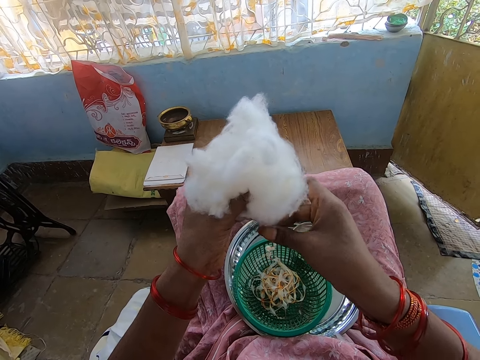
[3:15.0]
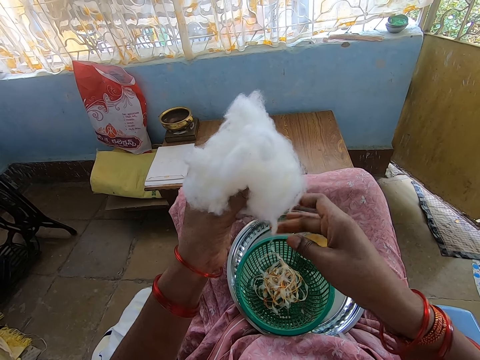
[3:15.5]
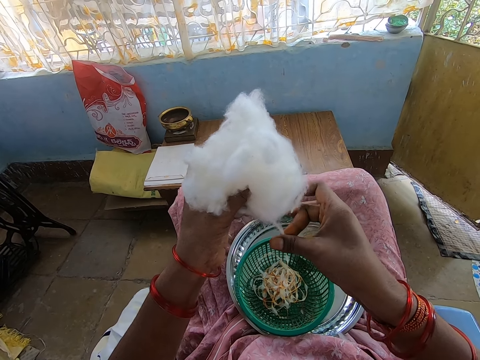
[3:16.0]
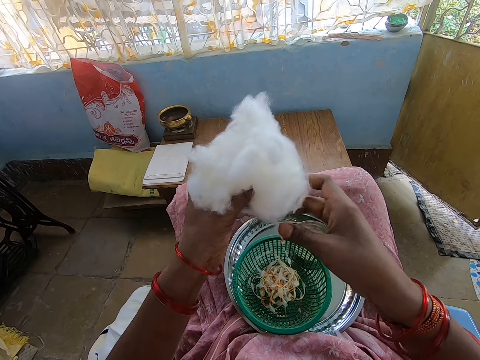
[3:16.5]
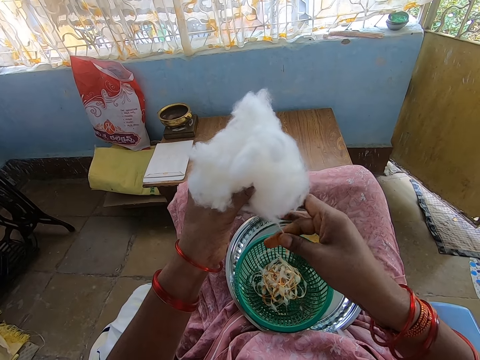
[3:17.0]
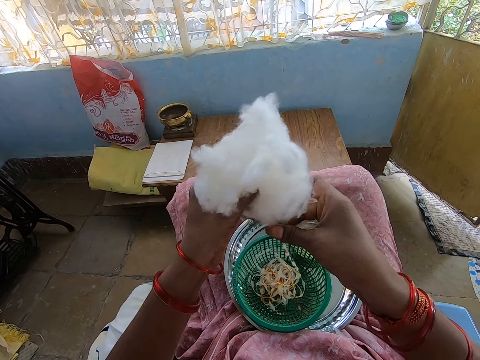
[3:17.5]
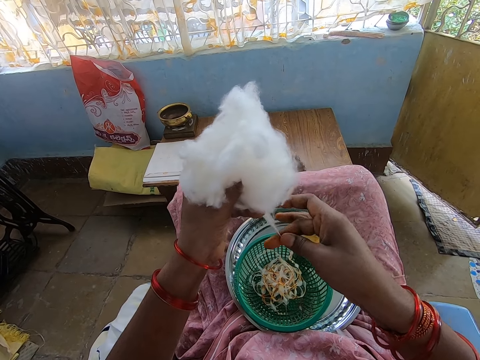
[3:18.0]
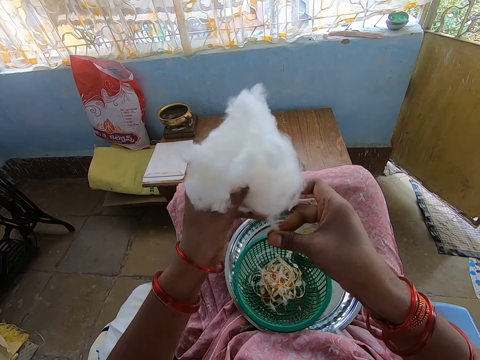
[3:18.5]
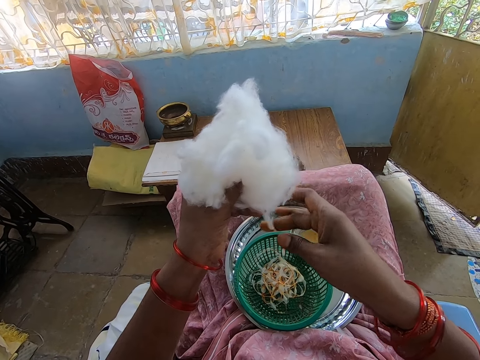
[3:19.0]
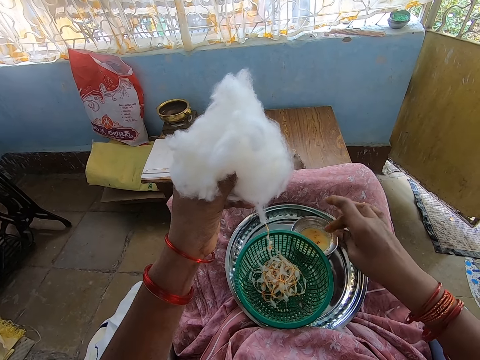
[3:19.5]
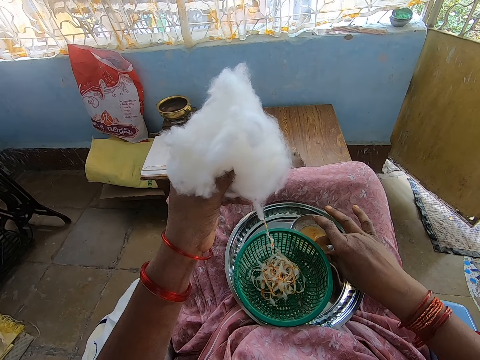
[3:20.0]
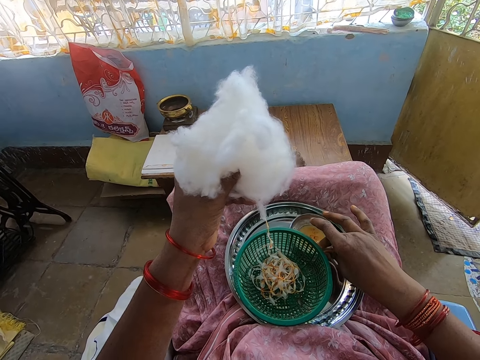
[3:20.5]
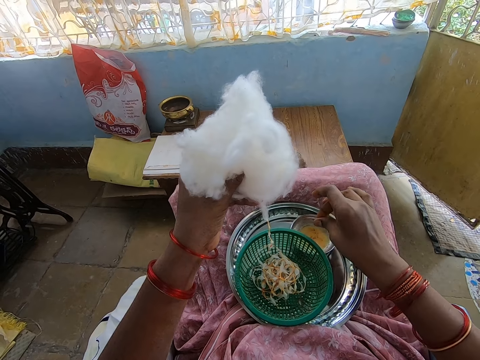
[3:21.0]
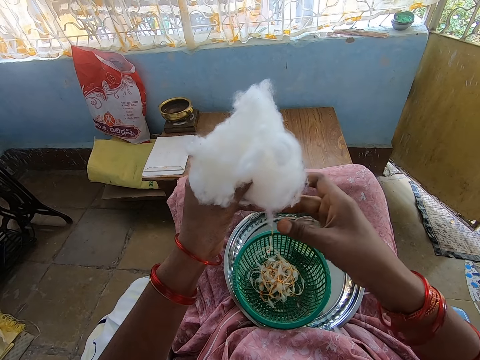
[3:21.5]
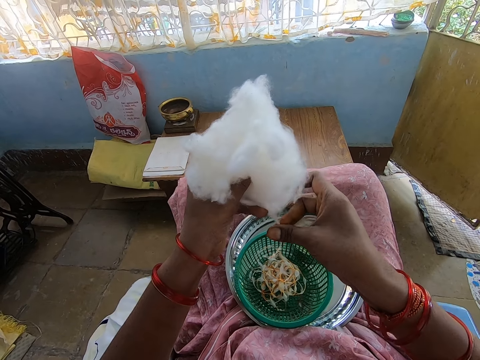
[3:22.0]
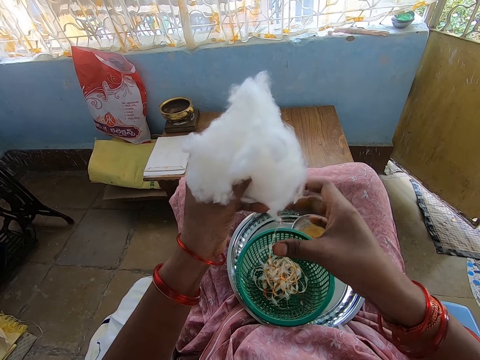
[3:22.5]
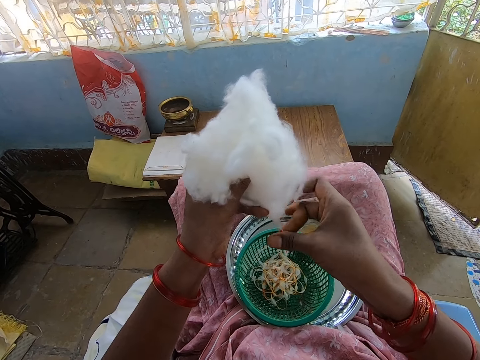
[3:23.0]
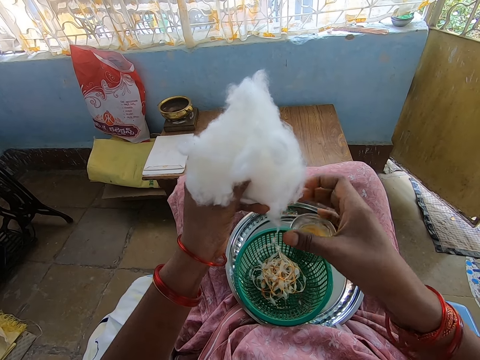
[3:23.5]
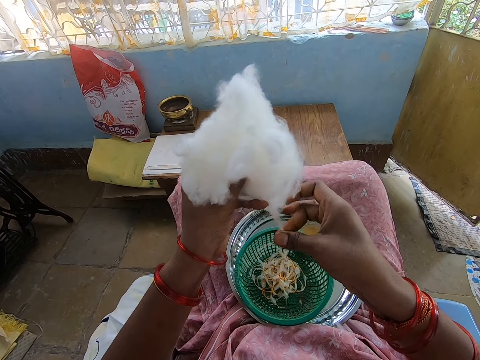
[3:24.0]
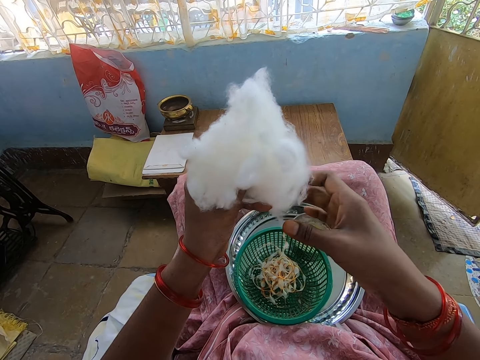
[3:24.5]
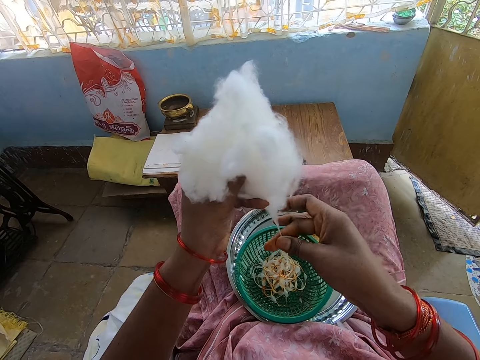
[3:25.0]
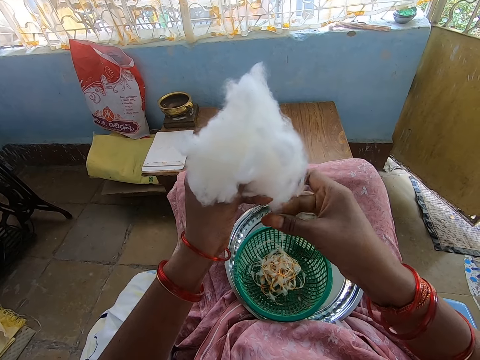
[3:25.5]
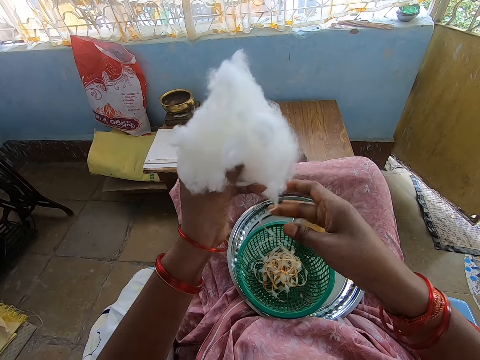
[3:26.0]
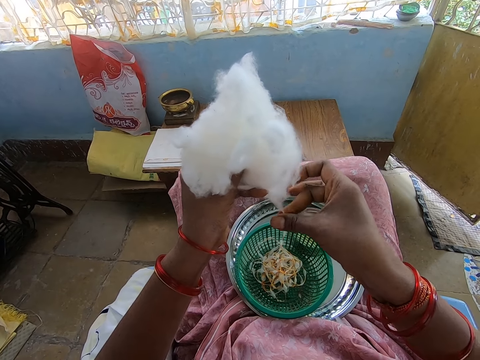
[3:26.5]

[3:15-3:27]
The camera wearer touches the oil in the container on the tray on her legs with her right hand. She rubs her right fingers together. She rolls the cotton wool in her left hand with her right hand into the basket on the tray on her legs.

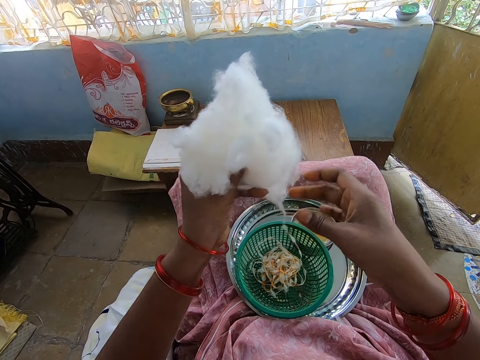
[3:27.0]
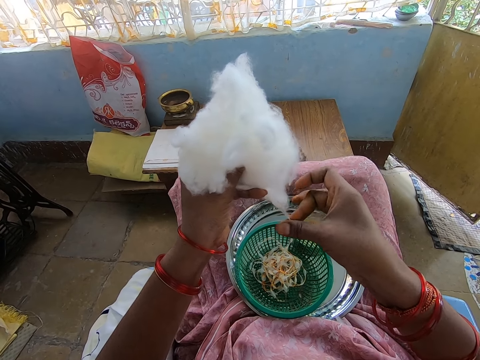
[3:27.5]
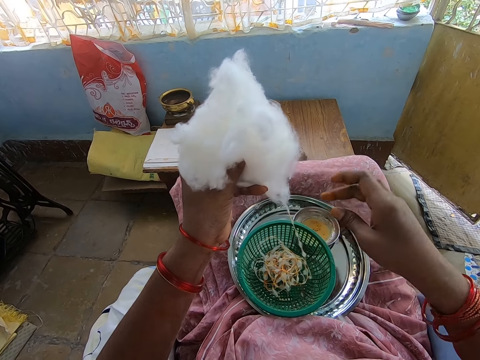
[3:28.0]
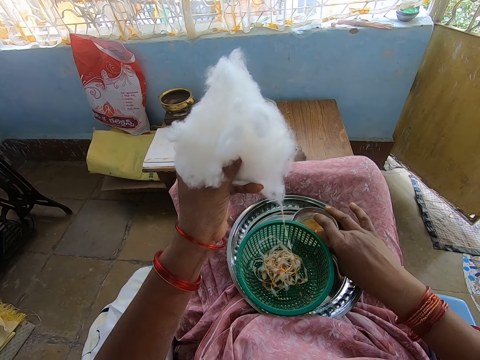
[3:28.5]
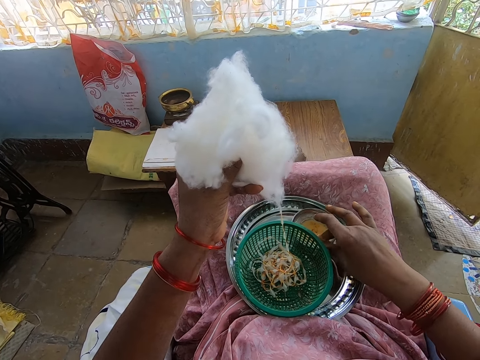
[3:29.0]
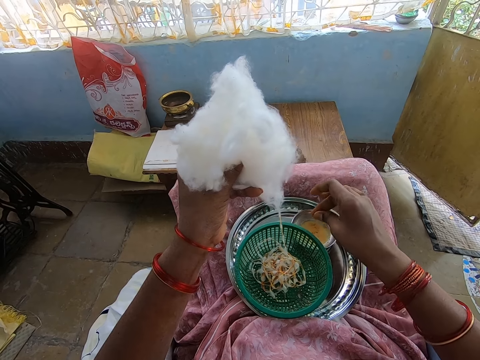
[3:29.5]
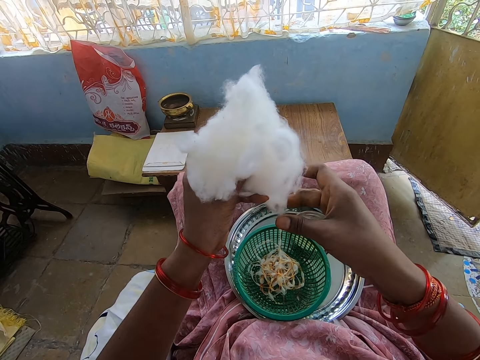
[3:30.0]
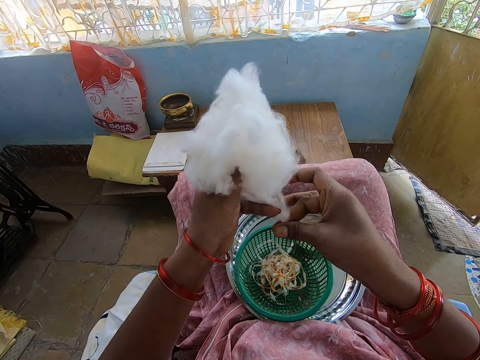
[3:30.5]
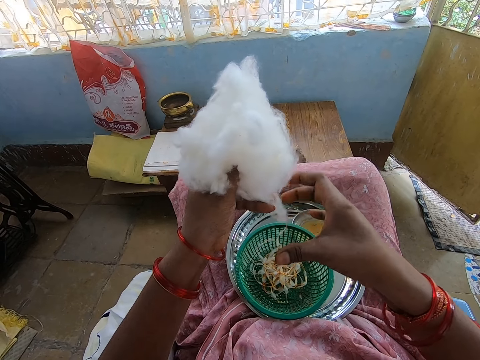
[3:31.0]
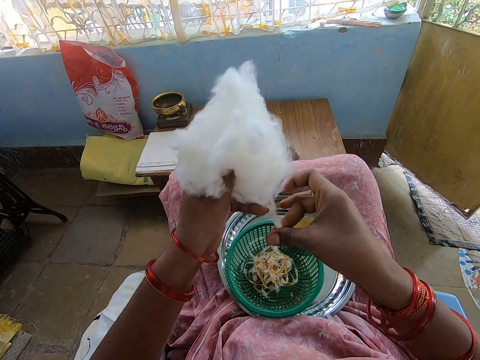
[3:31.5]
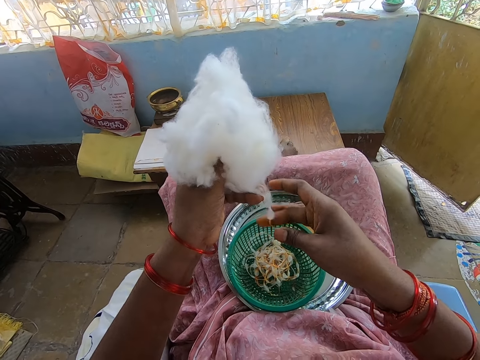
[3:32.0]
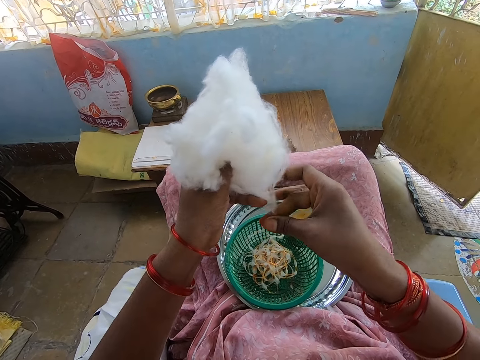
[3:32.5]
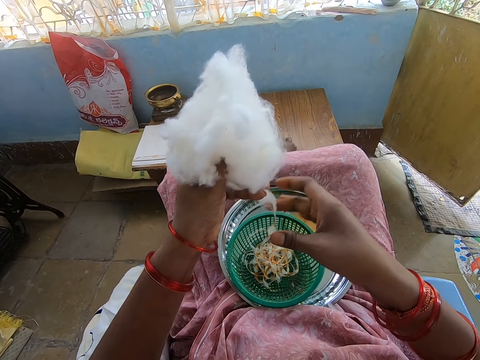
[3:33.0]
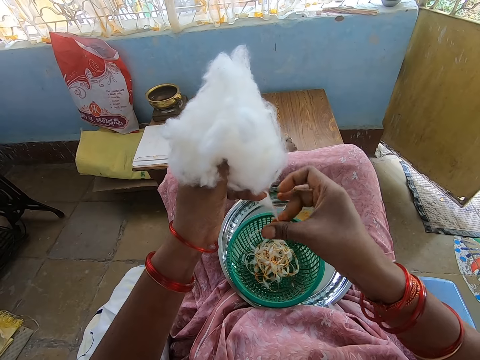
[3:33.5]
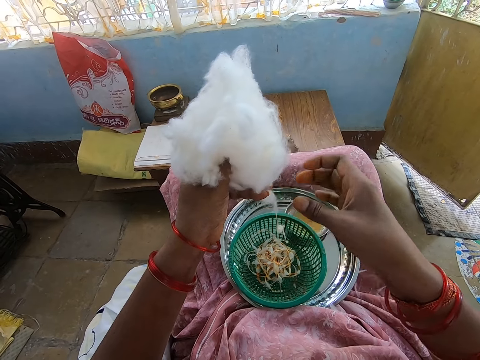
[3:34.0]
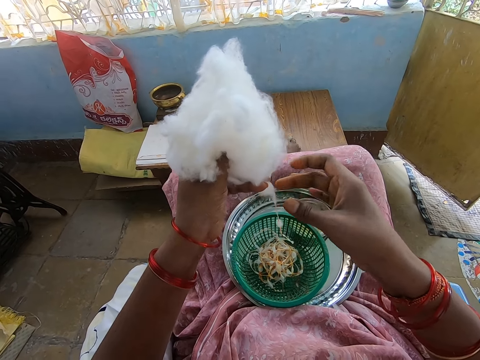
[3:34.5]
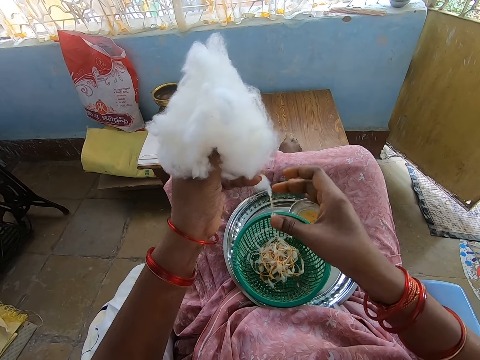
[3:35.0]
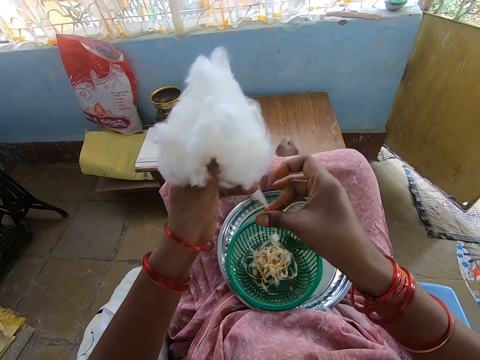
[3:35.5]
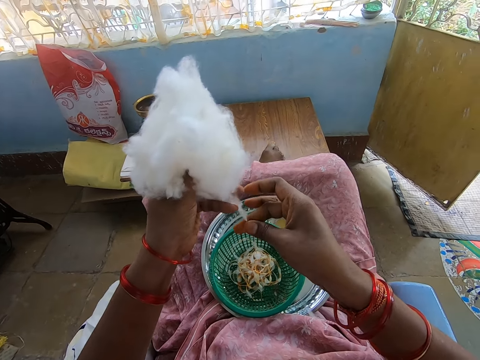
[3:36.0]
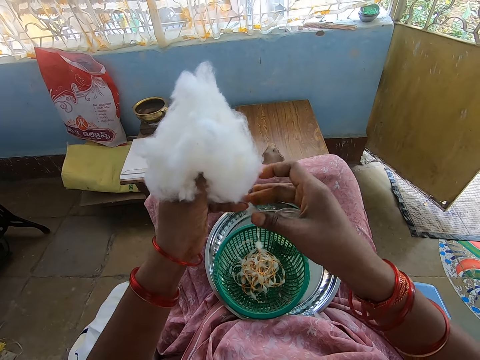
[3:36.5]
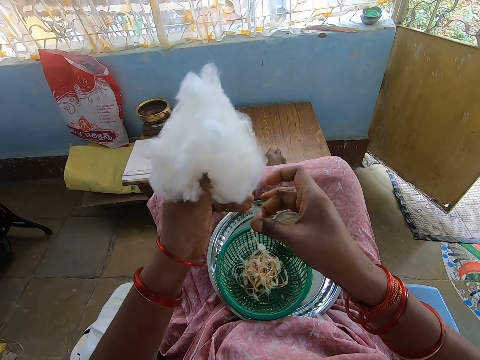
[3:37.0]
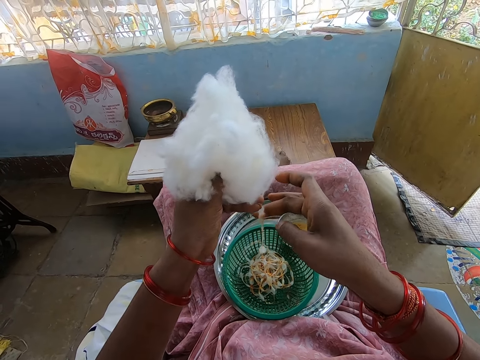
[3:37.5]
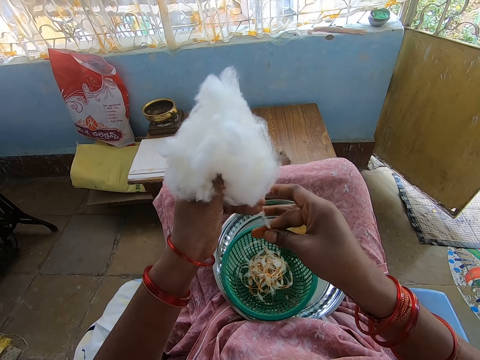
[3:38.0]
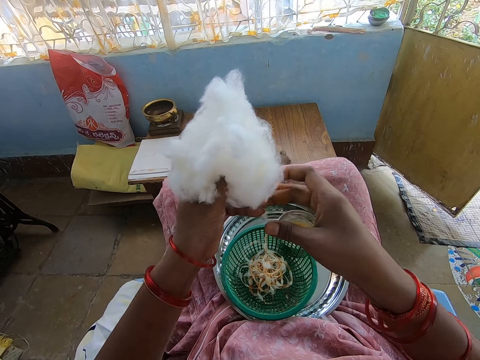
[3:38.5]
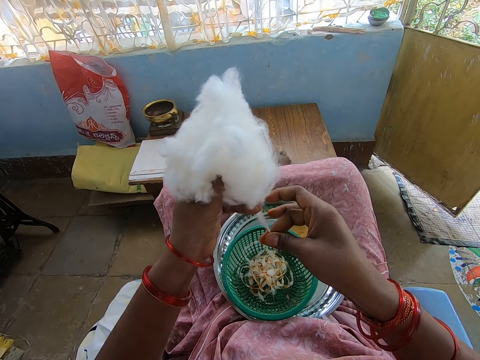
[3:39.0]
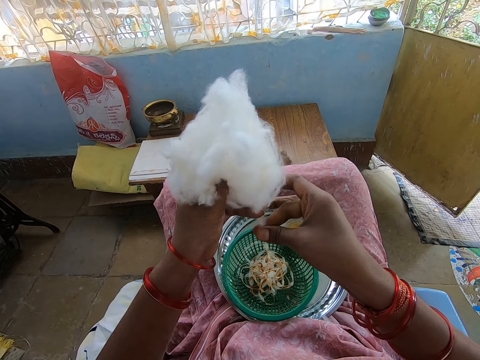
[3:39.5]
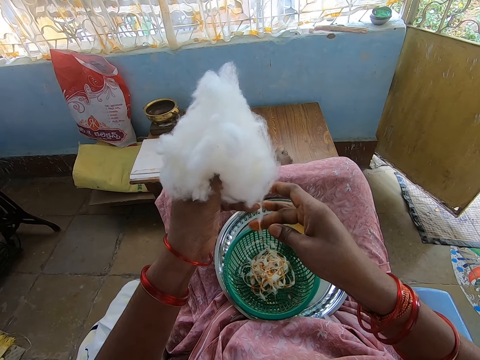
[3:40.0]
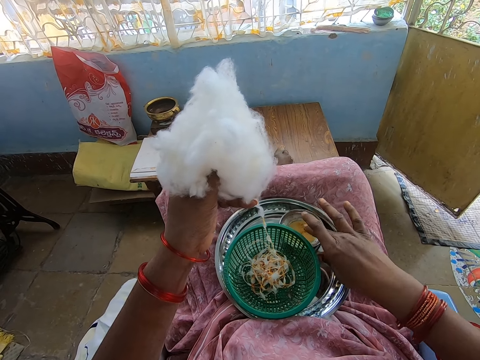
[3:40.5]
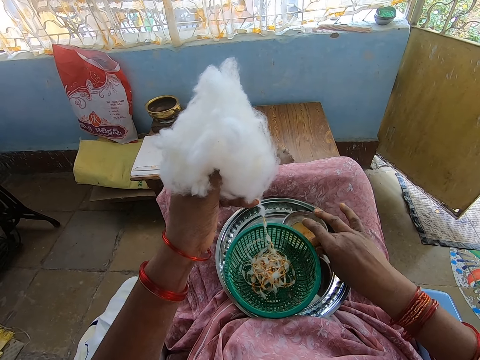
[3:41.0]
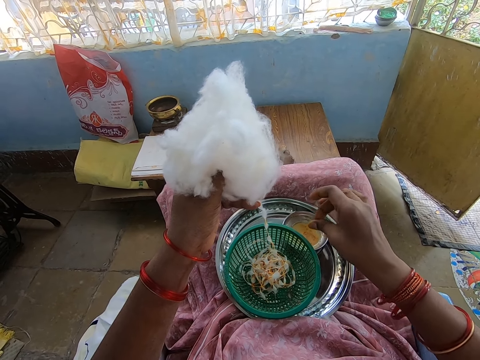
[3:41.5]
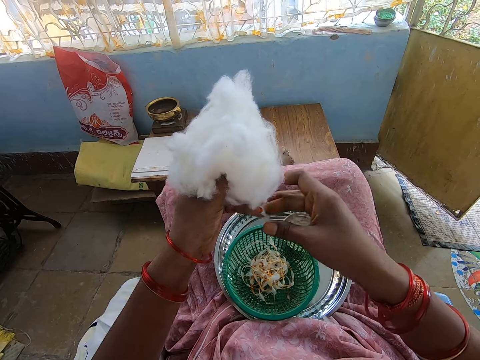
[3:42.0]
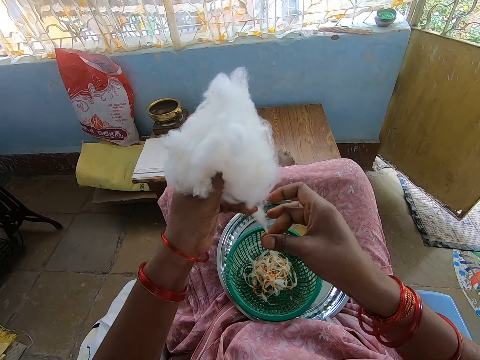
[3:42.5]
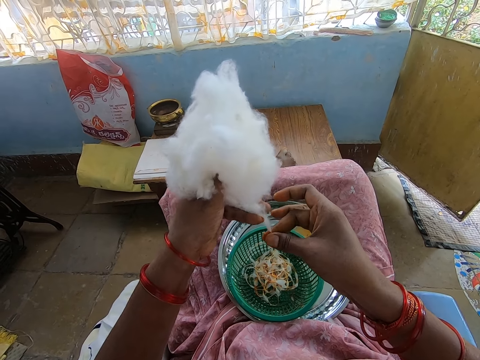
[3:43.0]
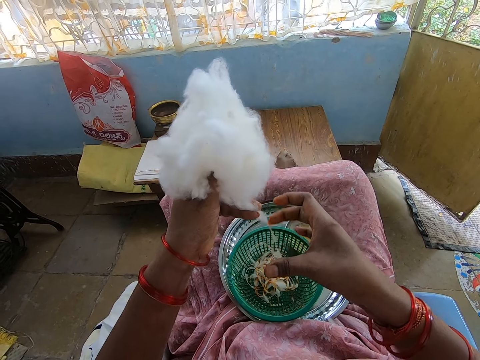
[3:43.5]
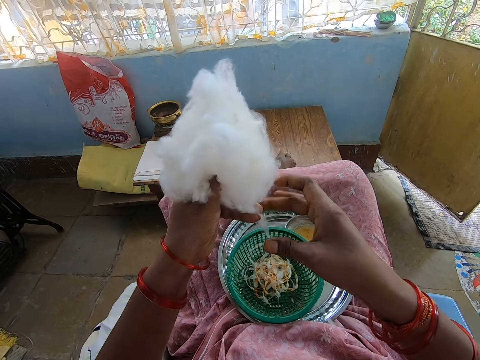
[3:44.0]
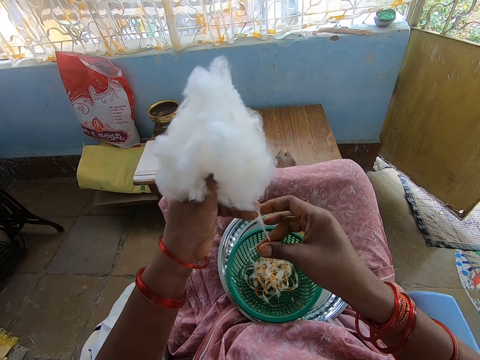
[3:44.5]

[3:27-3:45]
The camera wearer touches the oil in the container on the tray on her legs with her right hand. She rubs her right fingers together. She rolls the cotton wool in her left hand with her right hand into the basket on the tray on her legs. She touches the oil in the container on the tray on her legs with her right hand. She rubs her right fingers together. She rolls the cotton wool in her left hand with her right hand into the basket on the tray on her legs.
